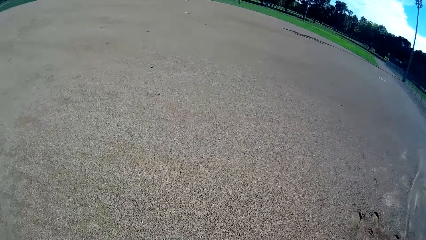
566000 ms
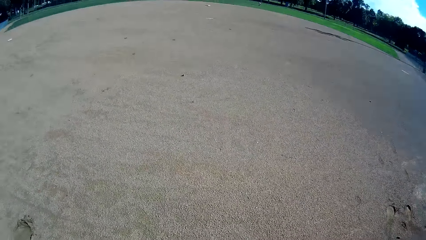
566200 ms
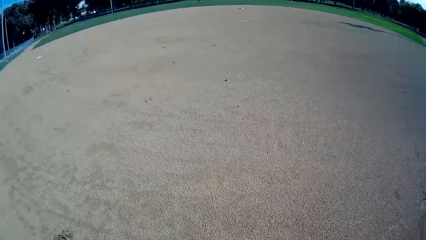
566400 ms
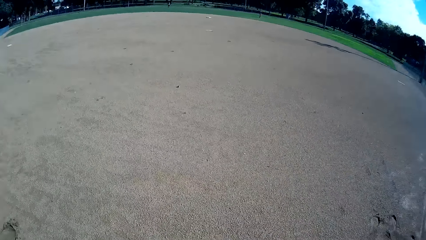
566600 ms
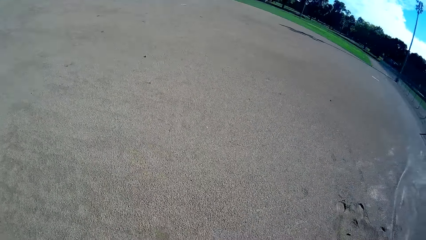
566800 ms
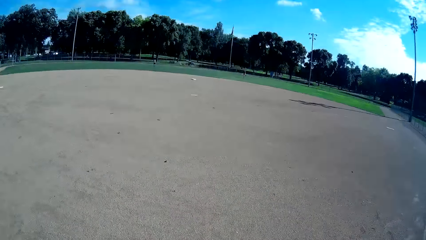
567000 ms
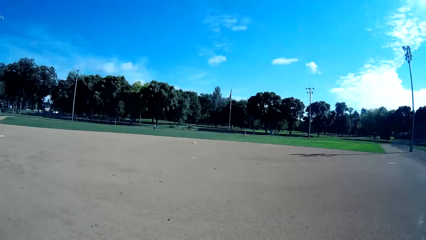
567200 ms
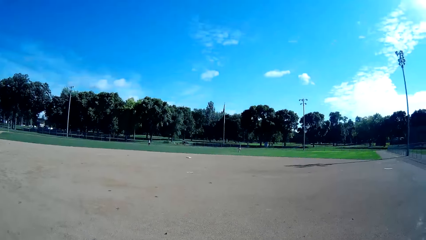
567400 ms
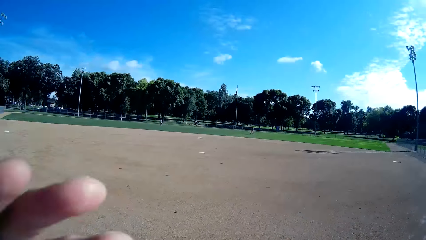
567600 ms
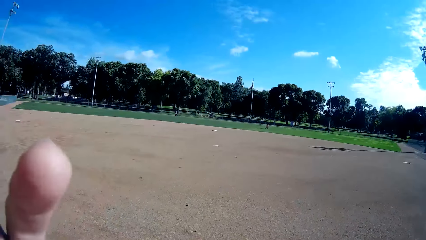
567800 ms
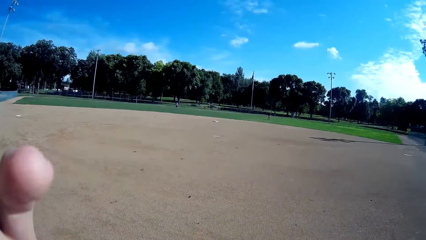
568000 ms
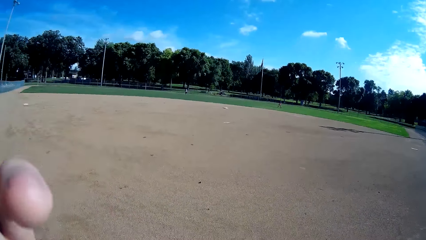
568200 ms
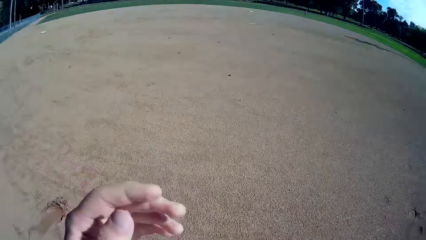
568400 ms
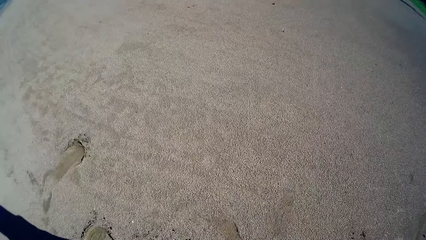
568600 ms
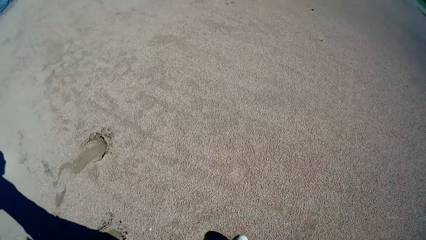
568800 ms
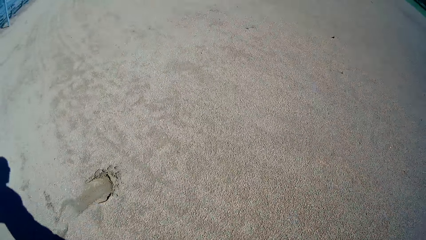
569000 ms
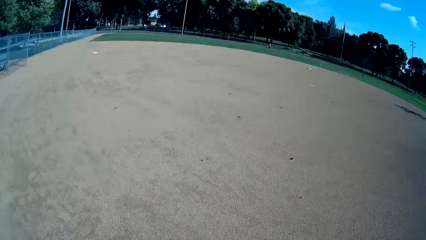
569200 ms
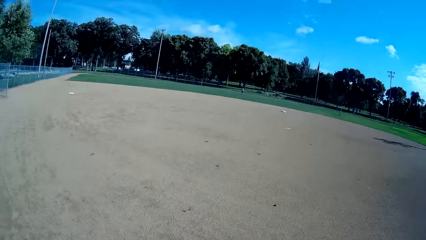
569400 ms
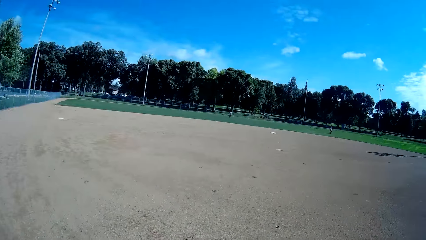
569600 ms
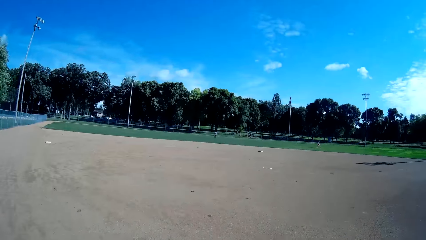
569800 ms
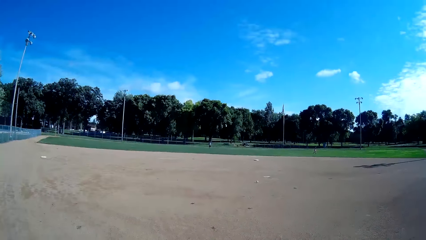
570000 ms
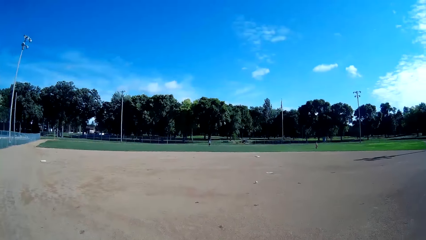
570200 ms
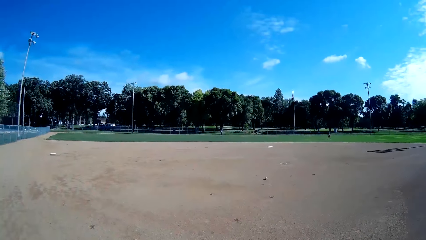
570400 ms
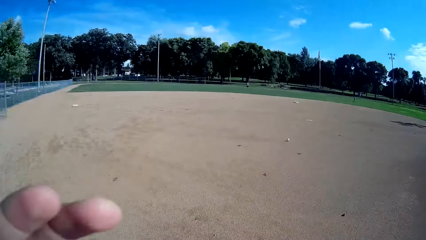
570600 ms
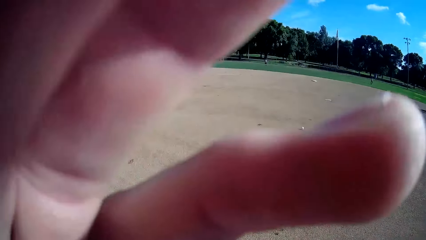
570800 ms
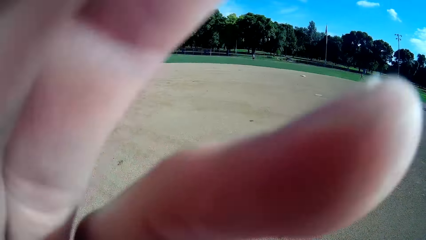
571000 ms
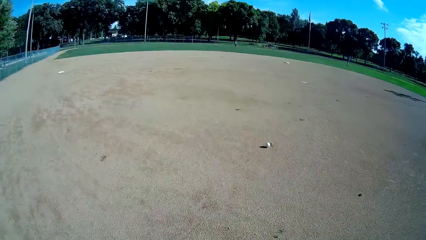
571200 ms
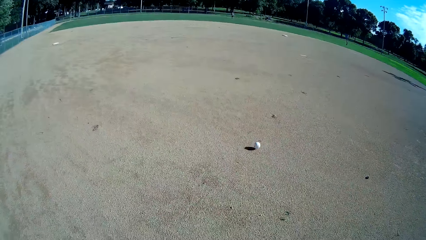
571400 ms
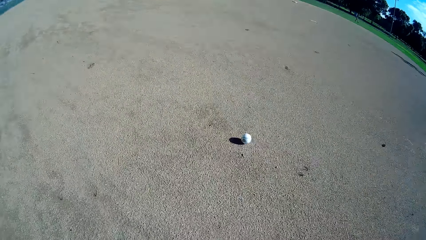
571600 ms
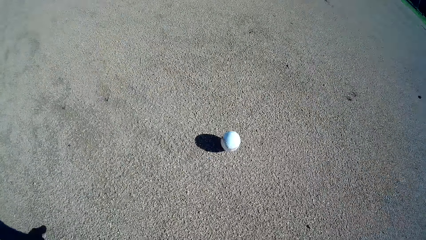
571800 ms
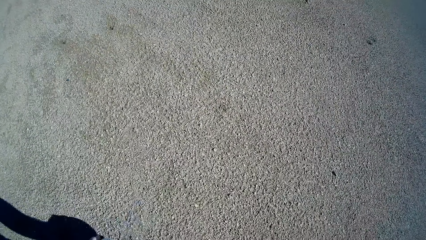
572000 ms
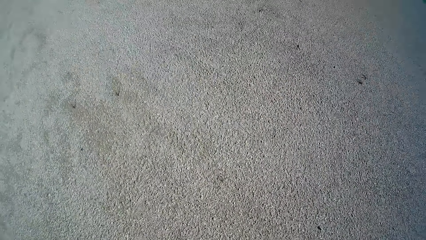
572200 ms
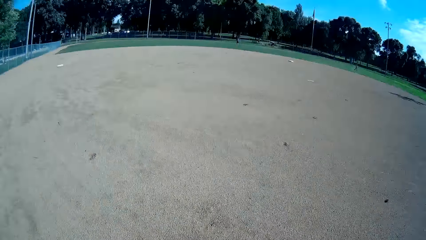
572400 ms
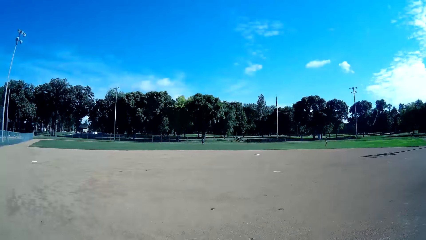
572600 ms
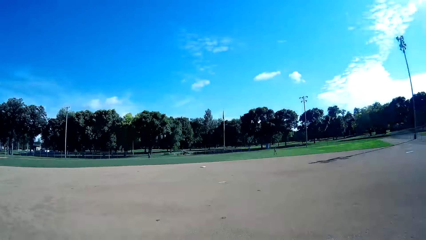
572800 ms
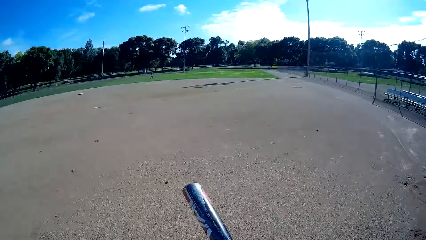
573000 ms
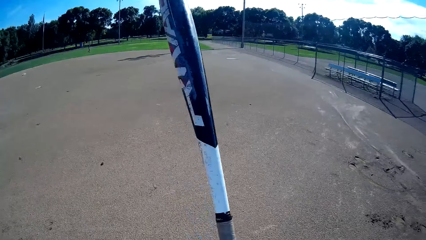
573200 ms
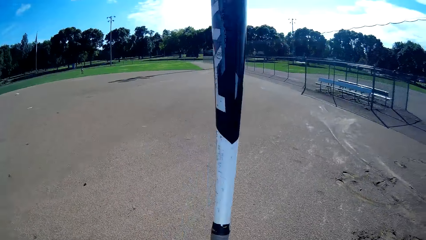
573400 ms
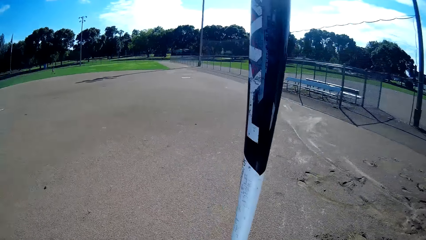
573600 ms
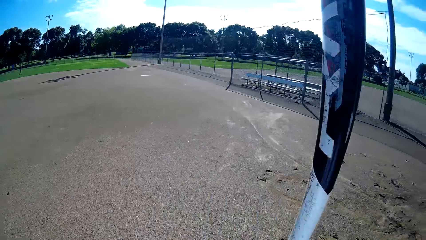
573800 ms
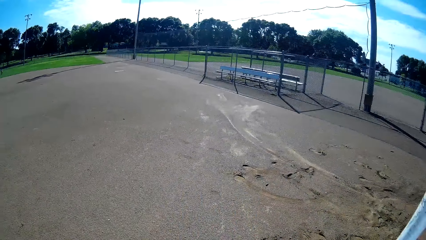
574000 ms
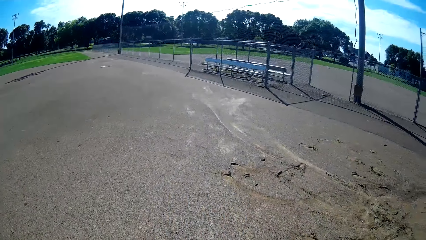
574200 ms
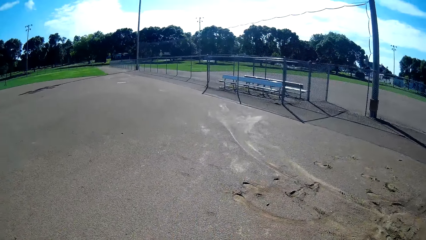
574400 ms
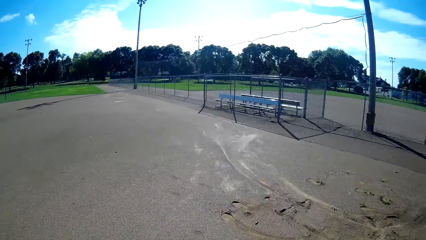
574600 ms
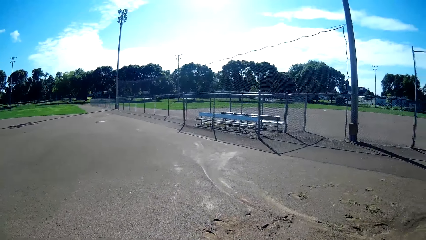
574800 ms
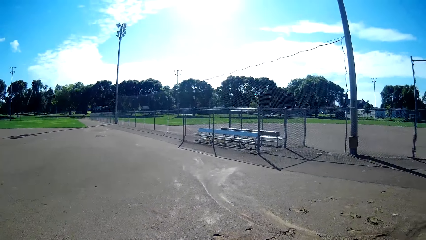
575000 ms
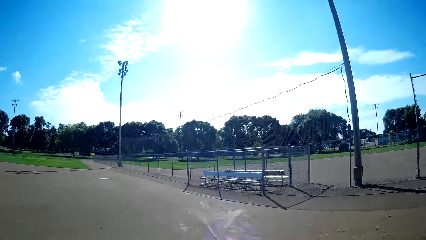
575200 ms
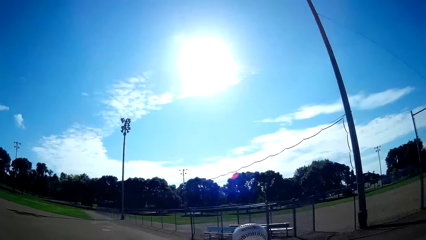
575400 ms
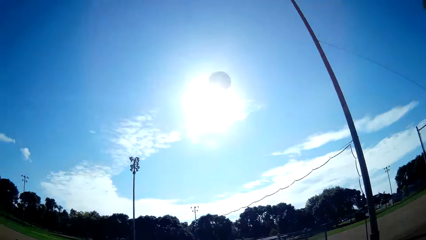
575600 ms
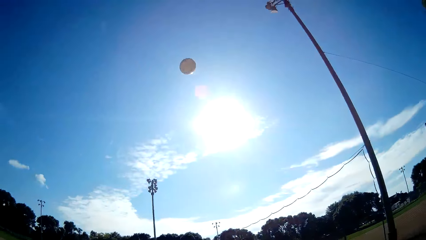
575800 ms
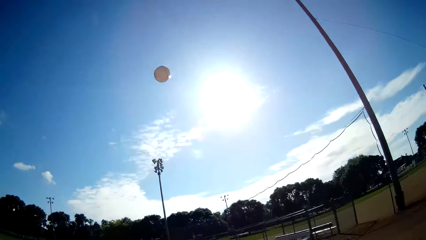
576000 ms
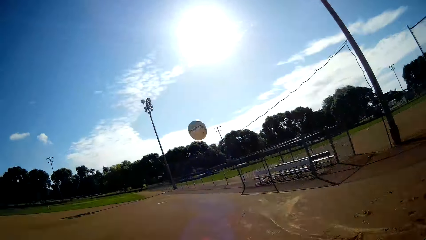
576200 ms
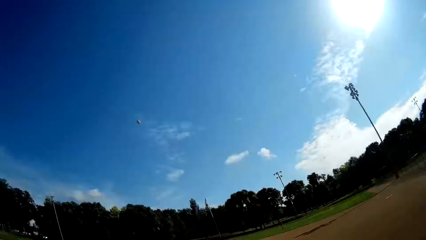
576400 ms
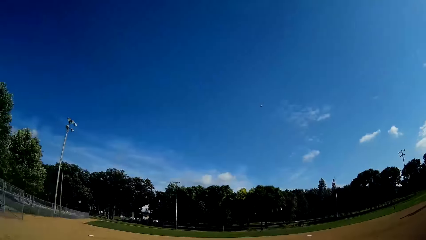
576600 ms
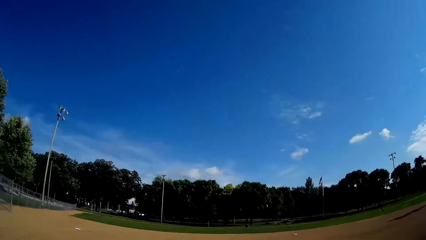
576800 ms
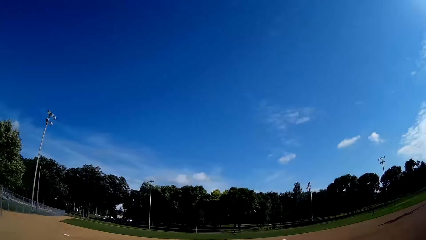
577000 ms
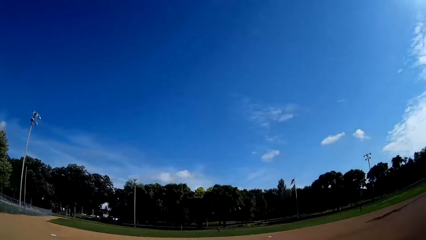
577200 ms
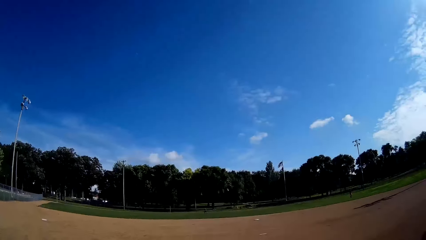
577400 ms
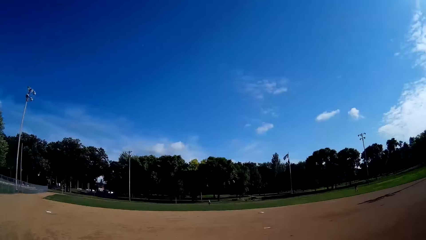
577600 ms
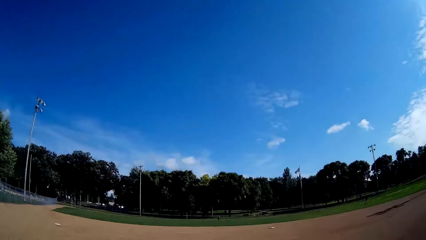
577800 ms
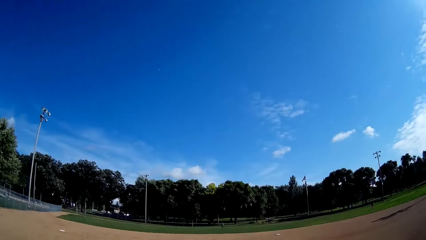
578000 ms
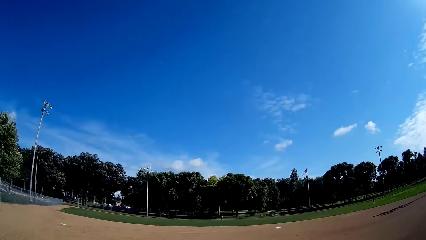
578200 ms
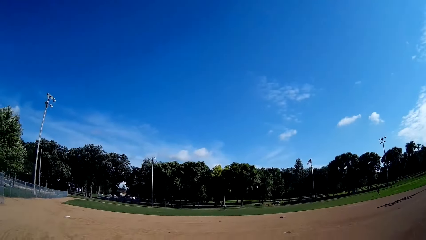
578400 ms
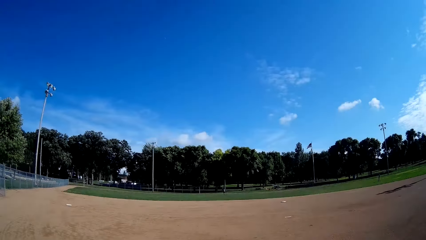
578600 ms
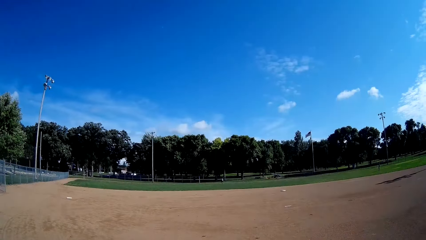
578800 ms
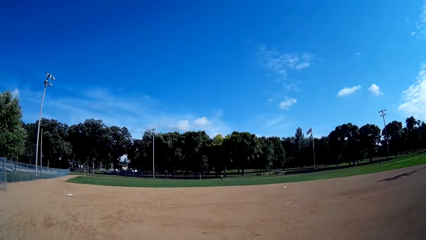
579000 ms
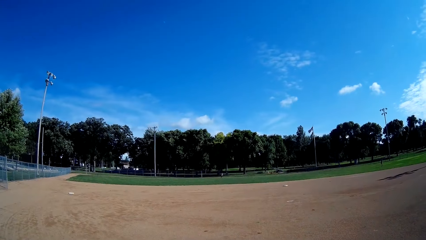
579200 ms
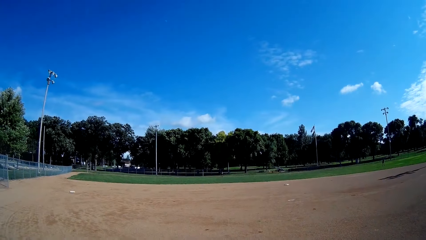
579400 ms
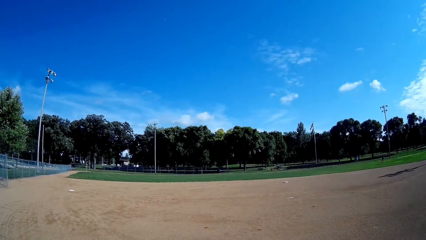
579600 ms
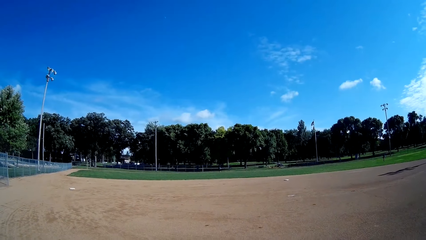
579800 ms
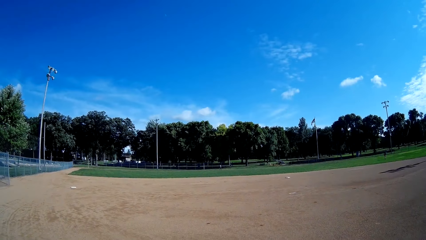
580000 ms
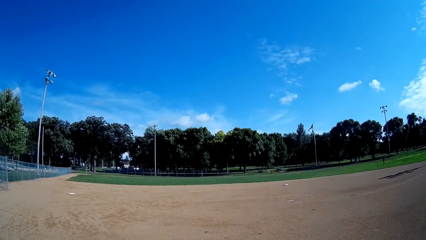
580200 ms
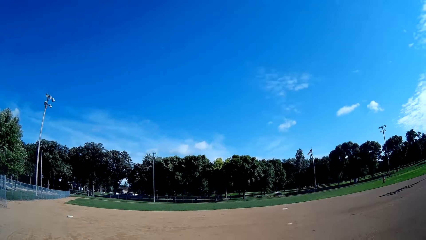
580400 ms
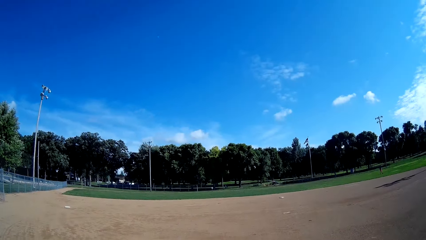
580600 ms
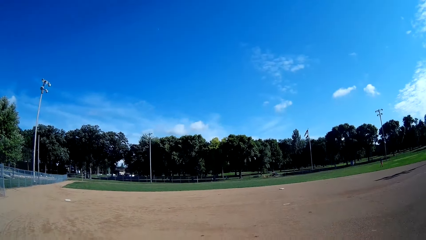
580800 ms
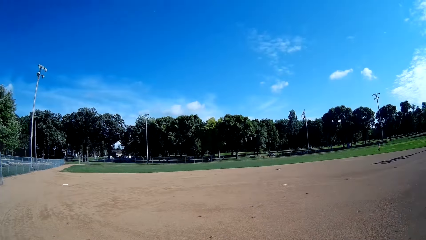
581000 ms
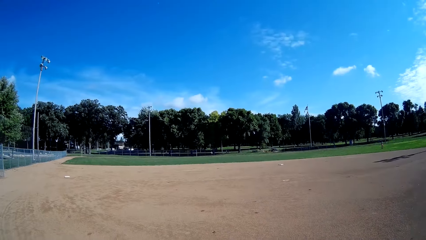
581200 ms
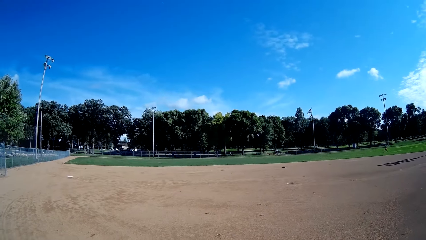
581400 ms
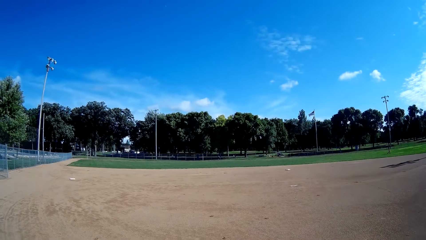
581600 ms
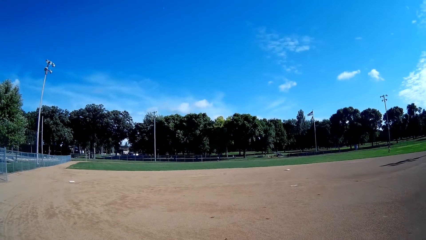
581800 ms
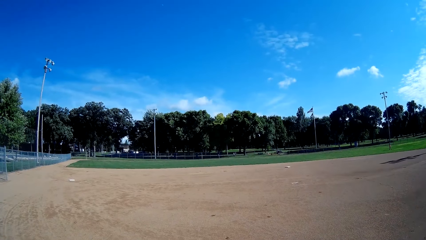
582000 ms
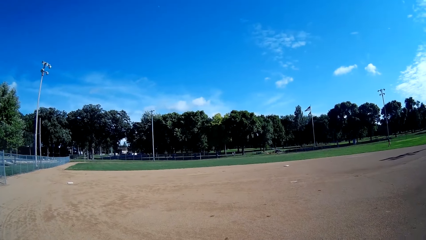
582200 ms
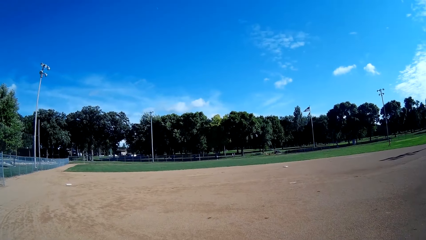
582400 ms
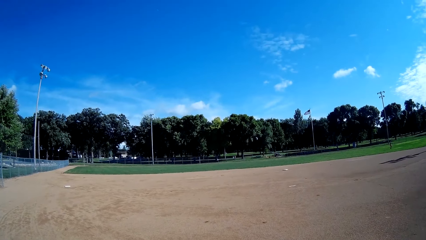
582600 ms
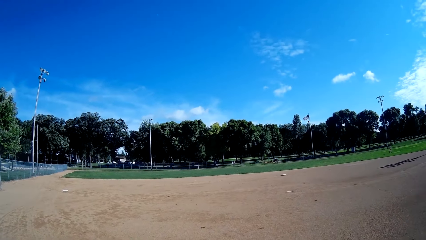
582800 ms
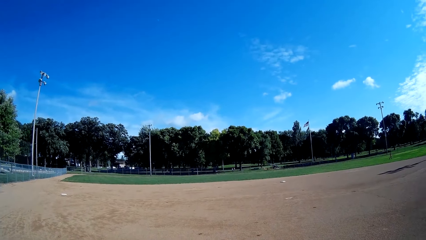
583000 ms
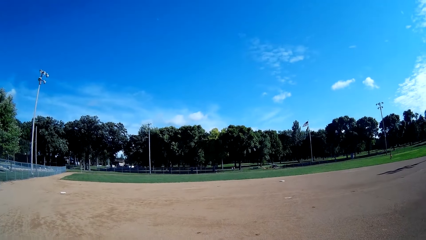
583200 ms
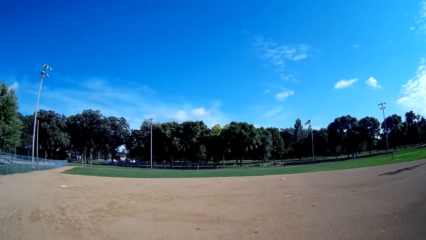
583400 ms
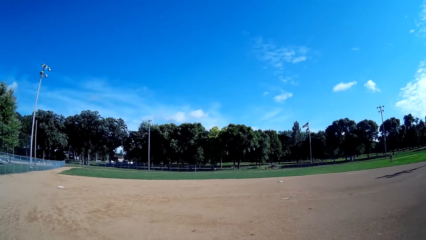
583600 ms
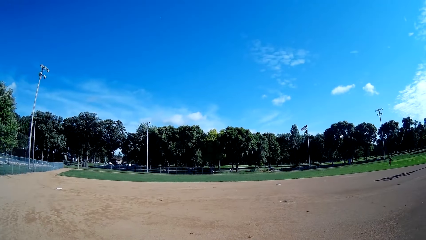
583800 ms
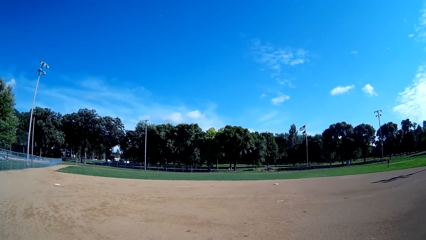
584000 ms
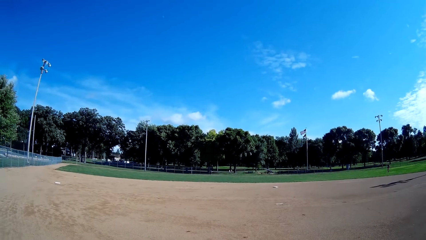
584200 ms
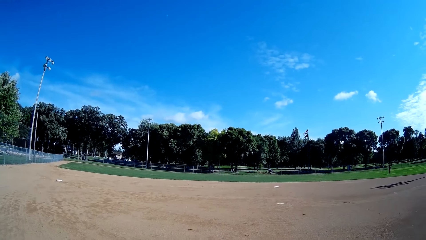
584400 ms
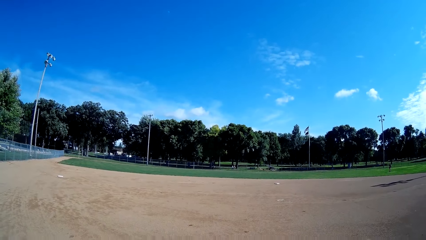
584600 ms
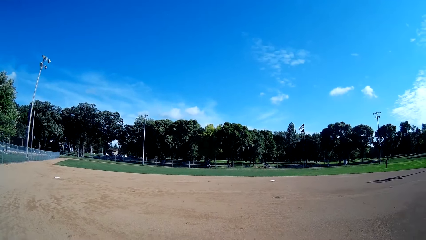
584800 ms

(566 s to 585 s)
The camera wearer adjusts the camera. They pick a baseball or cricket ball from the ground. They throw the cricket ball up. They play baseball in the pitch to a man.
